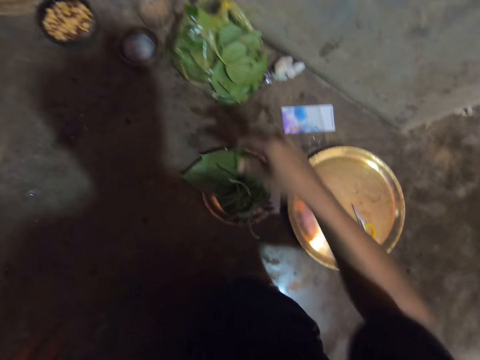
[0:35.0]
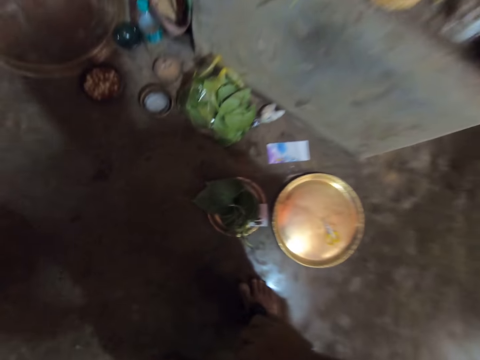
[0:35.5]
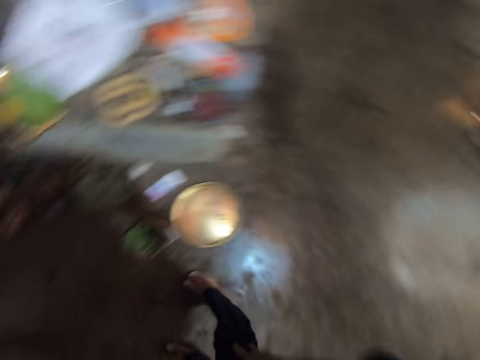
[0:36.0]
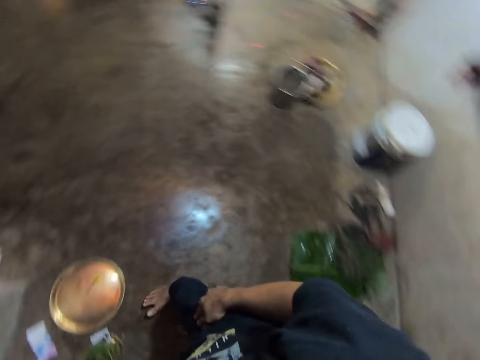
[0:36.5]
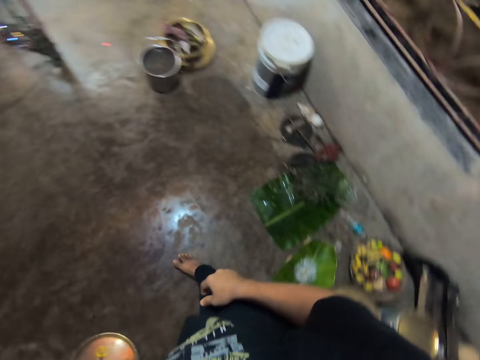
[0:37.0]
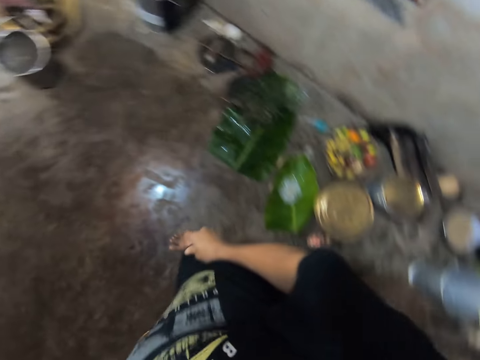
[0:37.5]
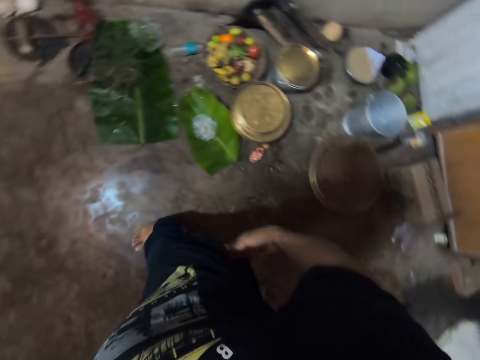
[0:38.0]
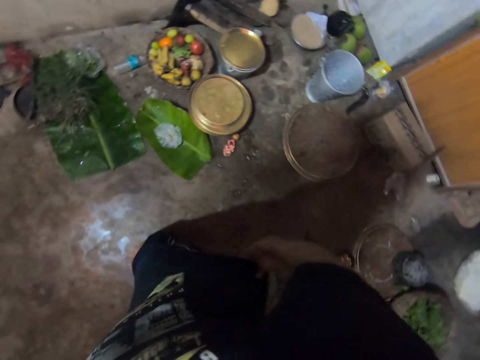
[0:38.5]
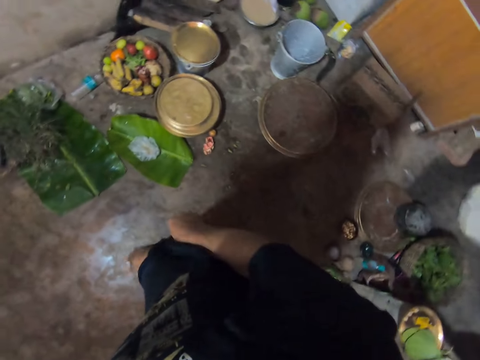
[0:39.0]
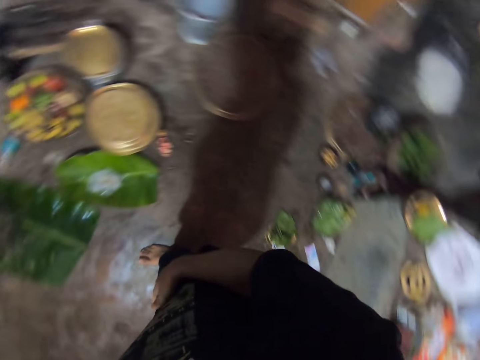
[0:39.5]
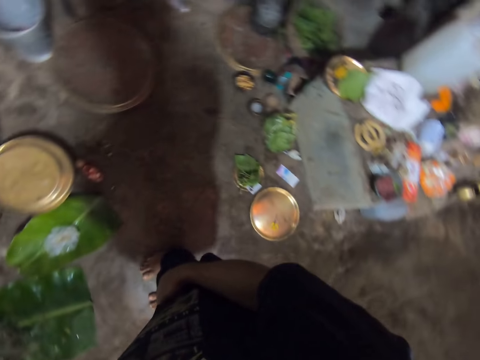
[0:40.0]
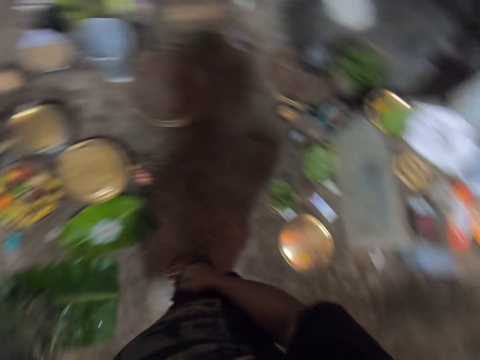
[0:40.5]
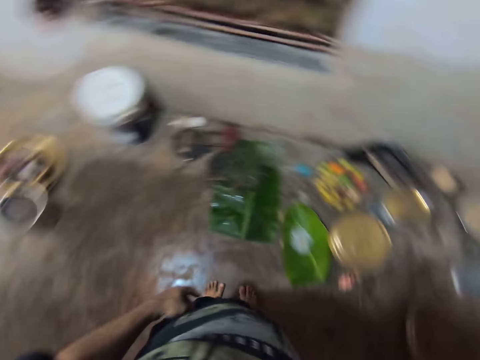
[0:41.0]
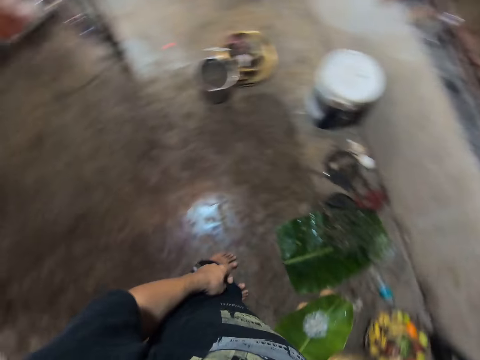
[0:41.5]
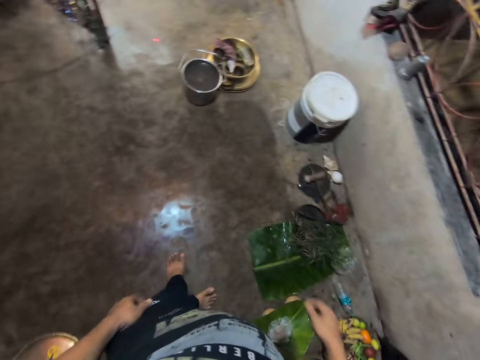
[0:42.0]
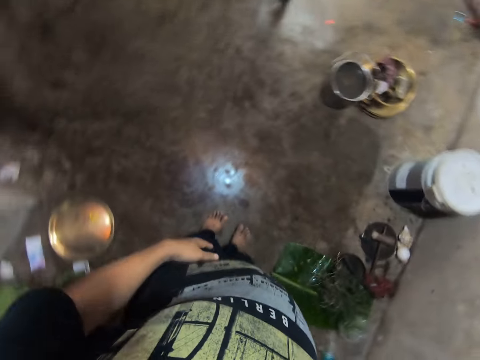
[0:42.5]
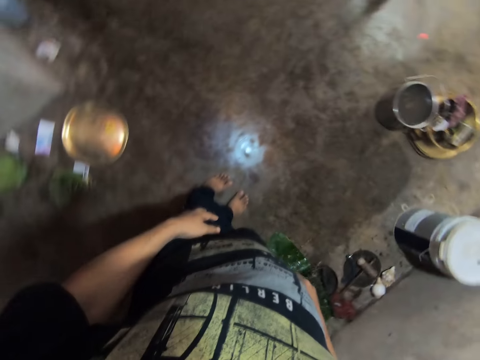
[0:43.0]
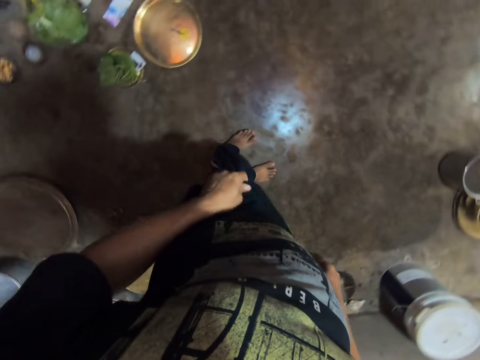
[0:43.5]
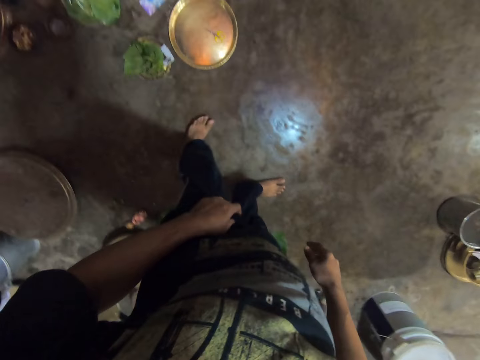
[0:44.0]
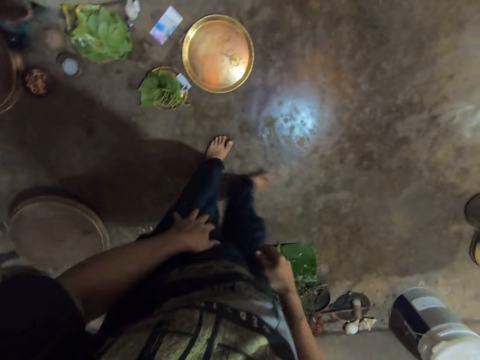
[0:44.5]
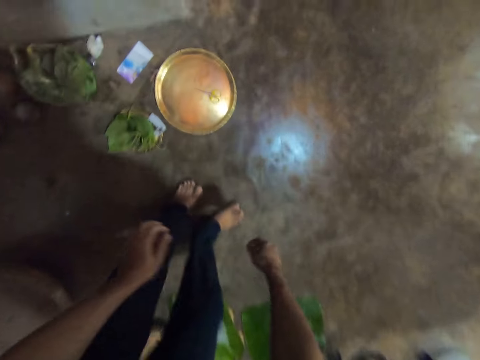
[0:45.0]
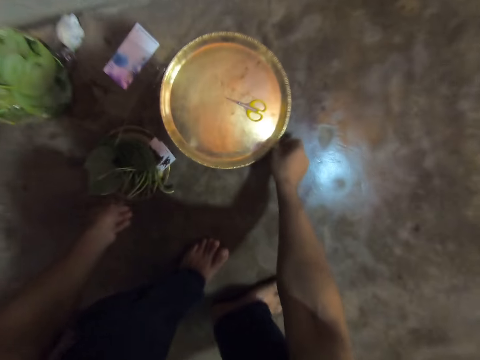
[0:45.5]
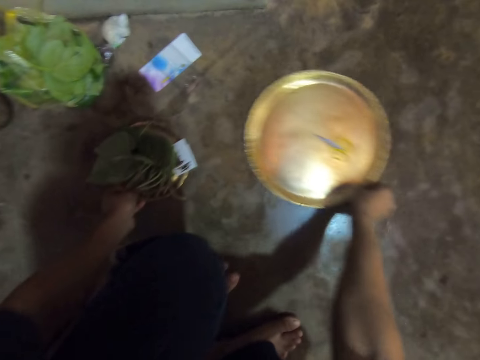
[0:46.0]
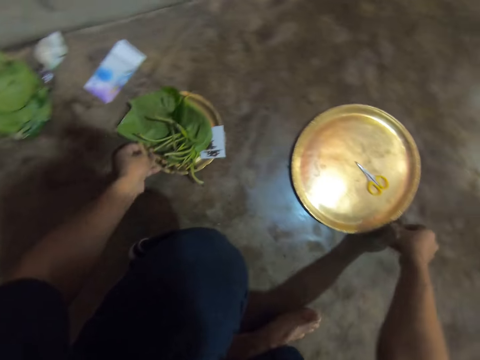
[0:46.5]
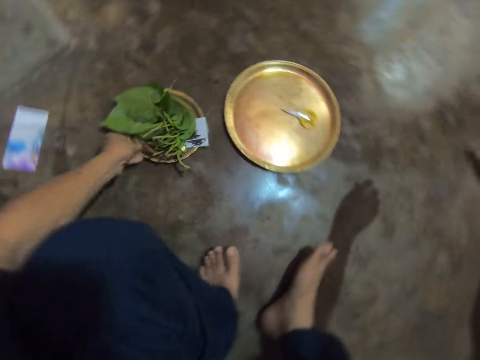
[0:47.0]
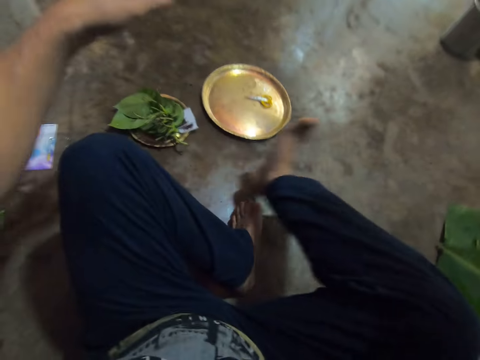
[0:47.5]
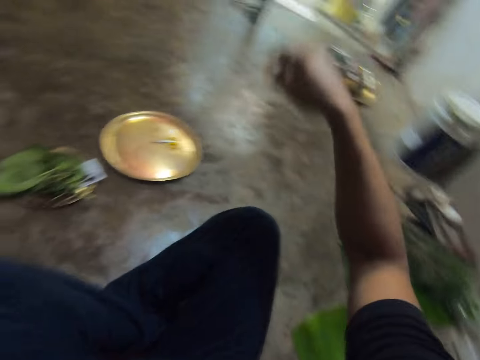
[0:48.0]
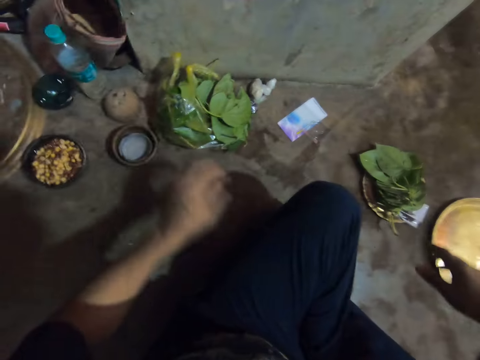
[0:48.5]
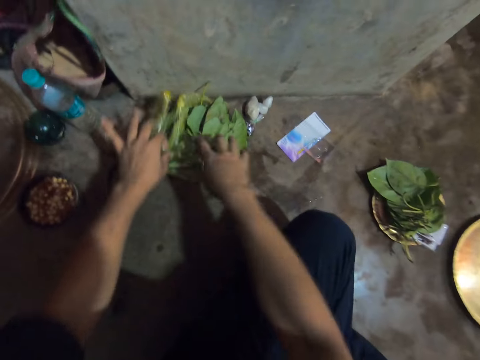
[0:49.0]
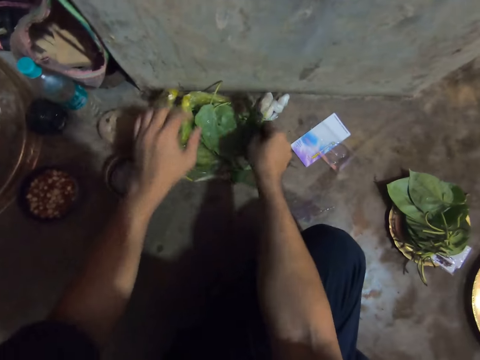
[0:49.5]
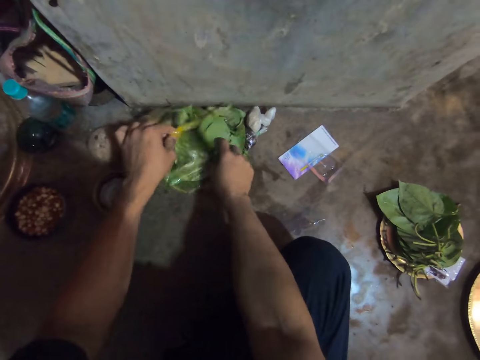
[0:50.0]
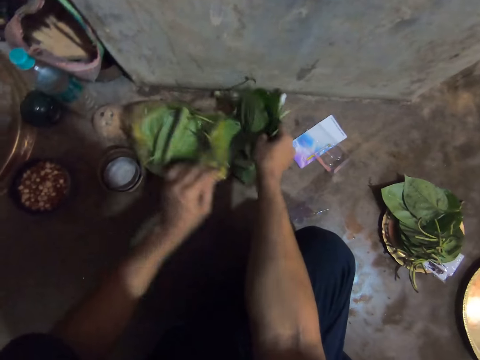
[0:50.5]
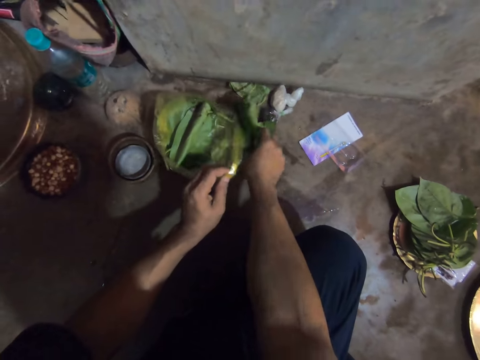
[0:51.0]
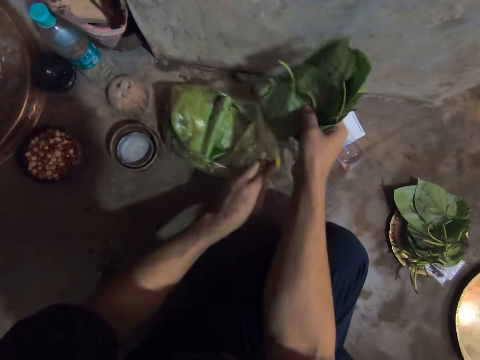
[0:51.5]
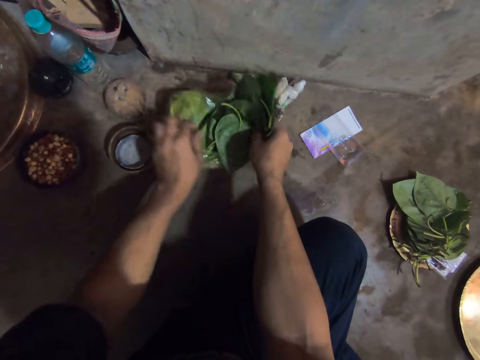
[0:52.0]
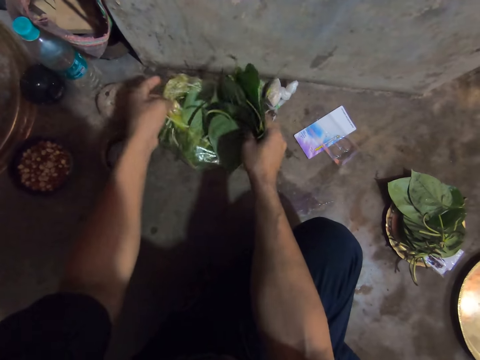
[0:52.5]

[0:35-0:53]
The camera wearer places a leaf on the others. He looks around the room. He moves the tray on the floor with his right hand. He moves the tray of leaves on the floor with his right hand. He lifts the tray from the floor. He lifts the tray of leaves from the floor. He places the tray on the floor. He places the tray of leaves on the floor. He sits on the floor. He picks up a plastic bag from the floor with his left hand. He picks leaves from the plastic bag on the floor with his right hand. He holds the plastic bag with his left hand. He arranges the leaves in the plastic bag.

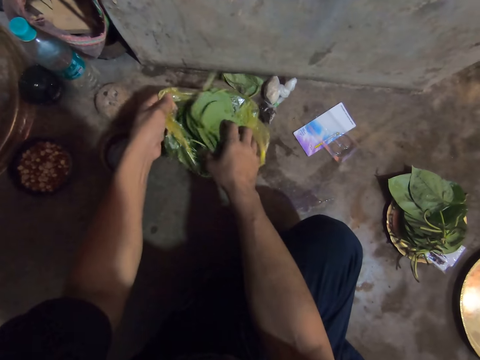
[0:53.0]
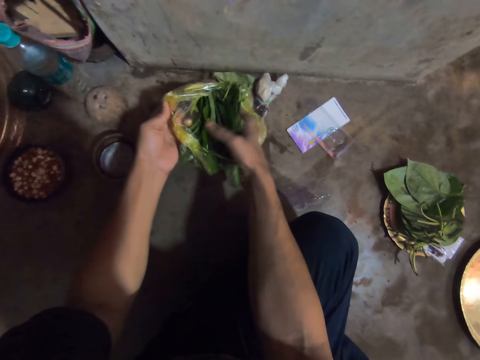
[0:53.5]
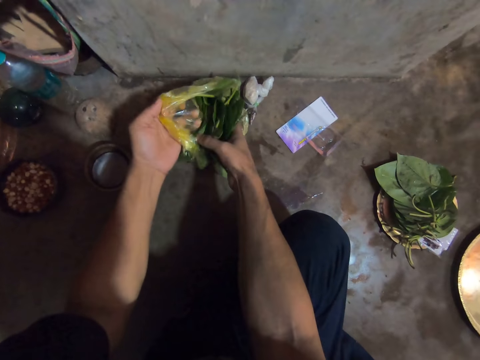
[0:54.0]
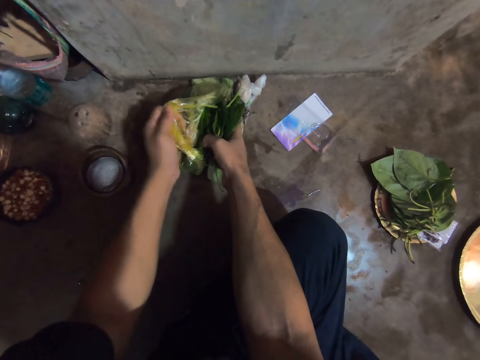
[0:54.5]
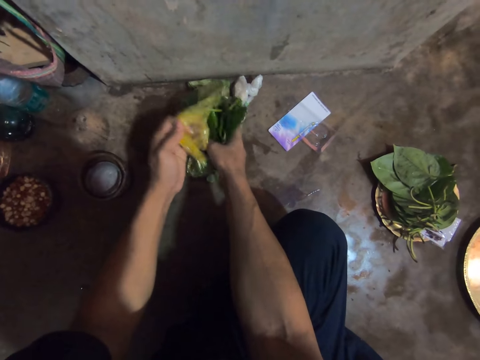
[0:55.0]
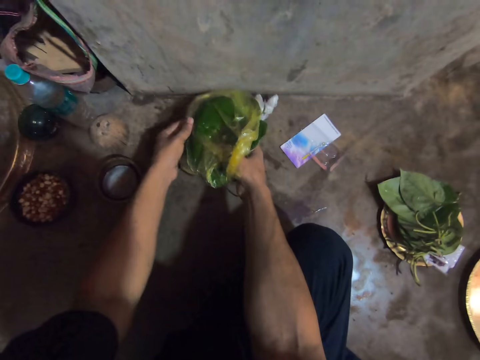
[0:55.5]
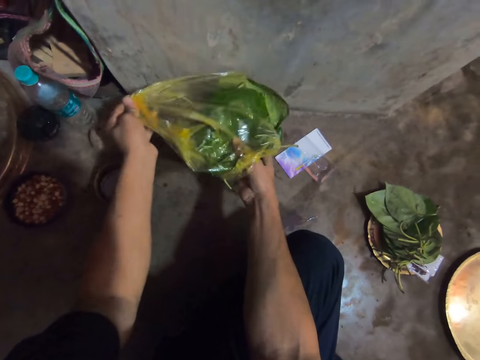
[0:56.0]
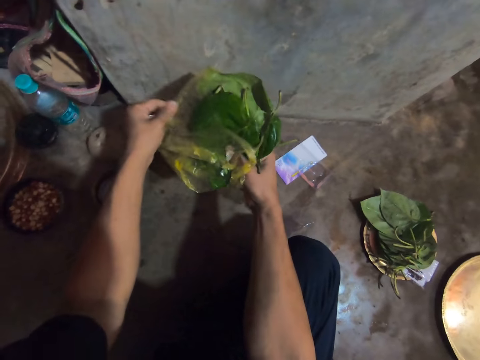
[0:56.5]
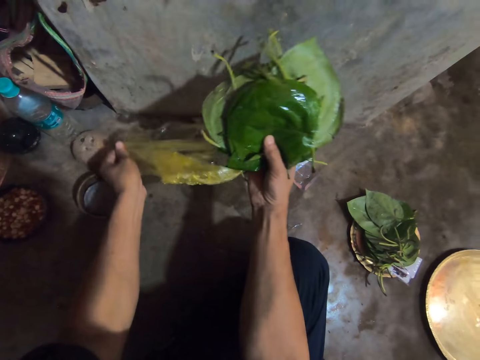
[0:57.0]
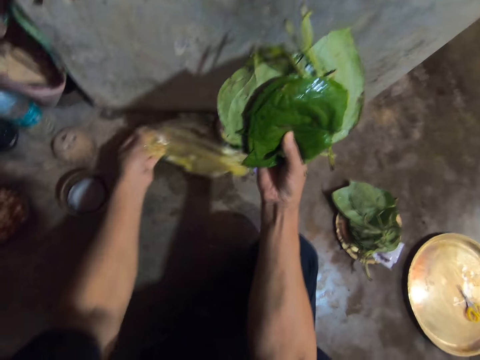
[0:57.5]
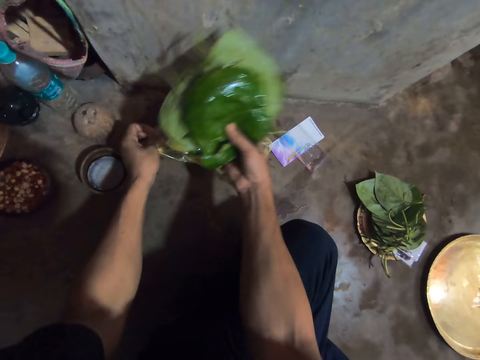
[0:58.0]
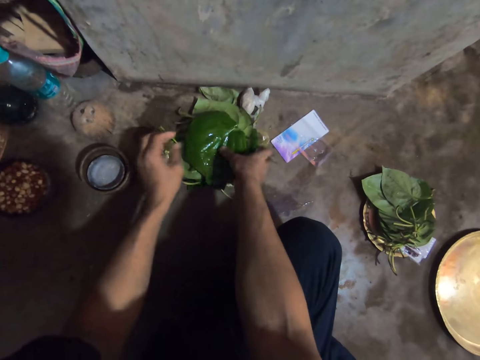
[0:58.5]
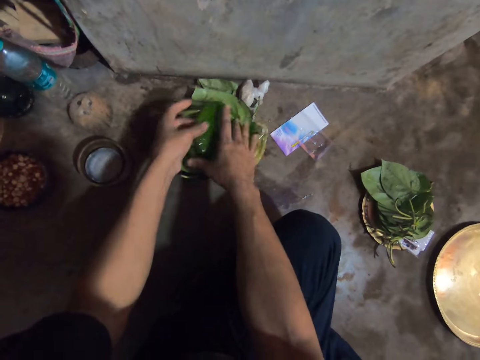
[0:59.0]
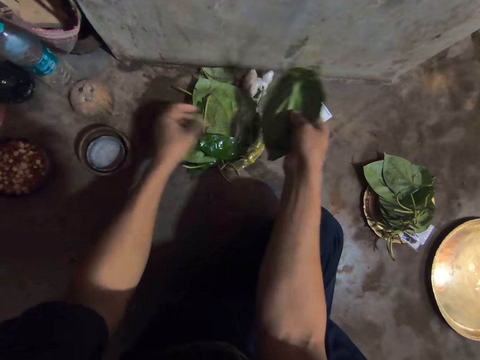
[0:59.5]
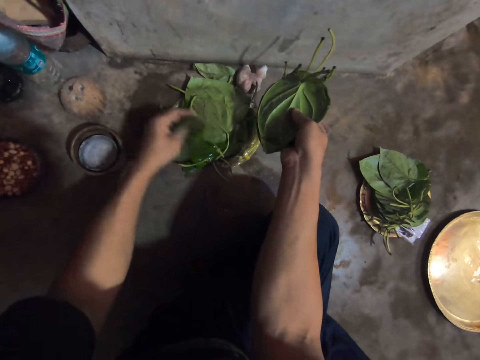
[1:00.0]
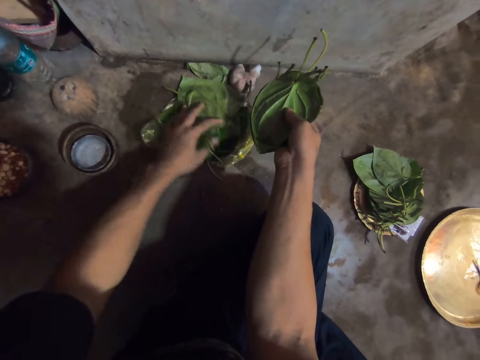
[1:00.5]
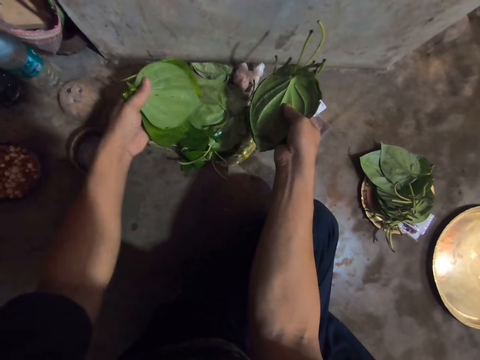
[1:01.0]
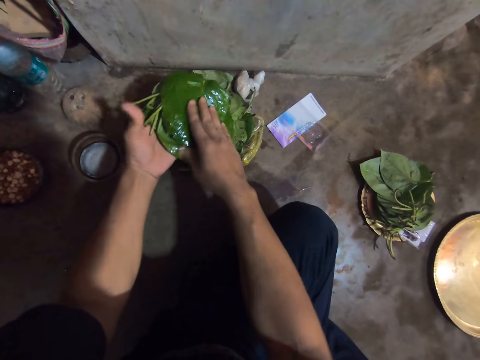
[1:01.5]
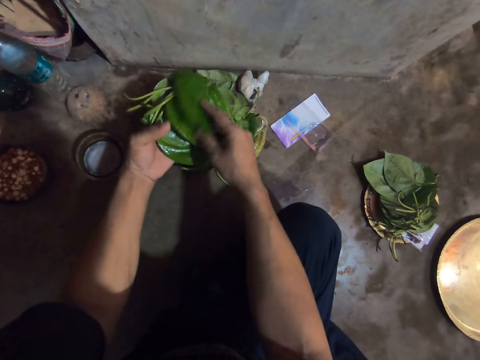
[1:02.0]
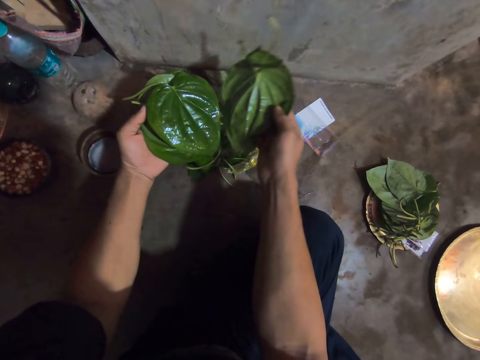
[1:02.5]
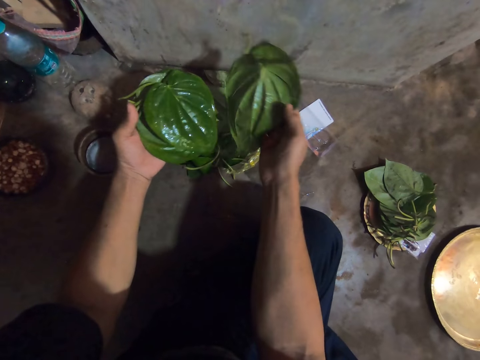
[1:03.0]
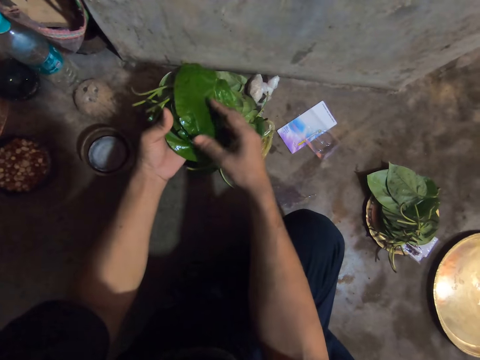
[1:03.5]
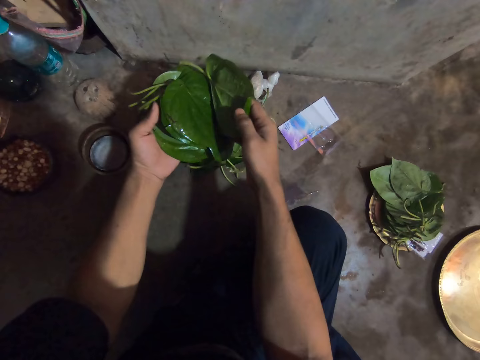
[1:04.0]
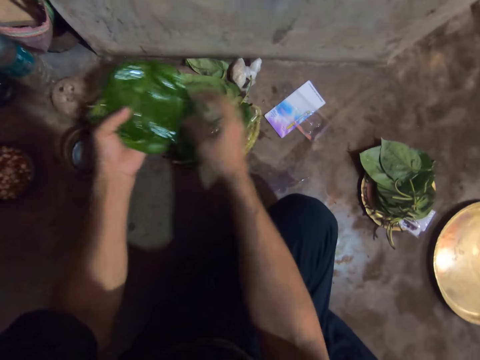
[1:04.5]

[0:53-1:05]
The camera wearer removes the leaves from a plastic bag. He places the plastic bag in his left hand onto the floor. He places the leaves in his right hand onto the plastic bag. He picks up leaves from the plastic bag with both hands. He puts the leaves together in his left hand. He lifts leaves from the others. He puts the leaves together in his left hand.
